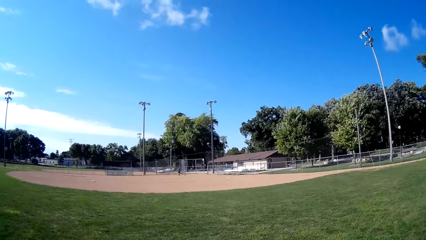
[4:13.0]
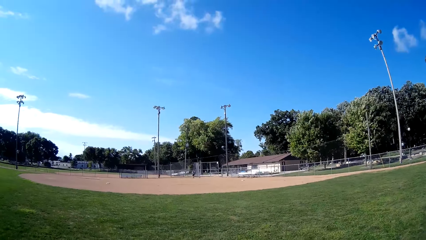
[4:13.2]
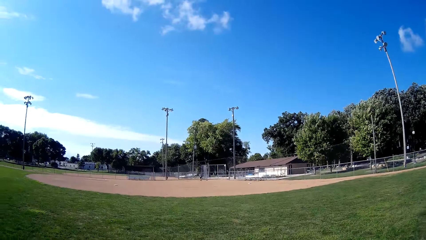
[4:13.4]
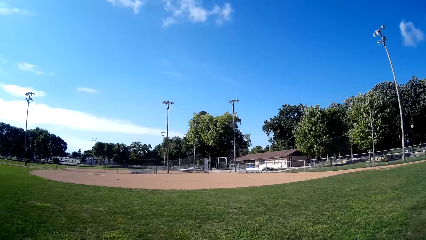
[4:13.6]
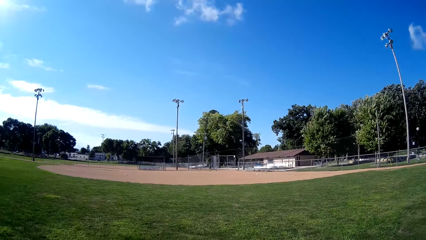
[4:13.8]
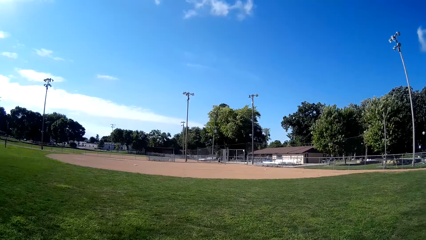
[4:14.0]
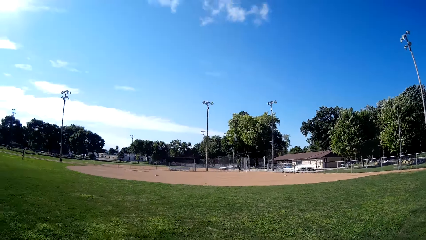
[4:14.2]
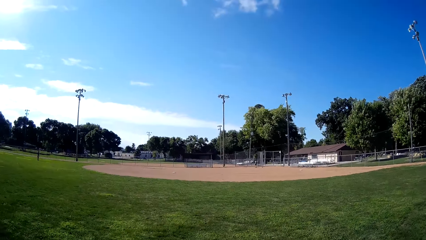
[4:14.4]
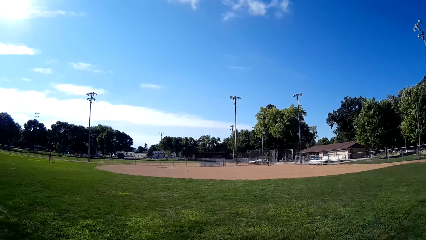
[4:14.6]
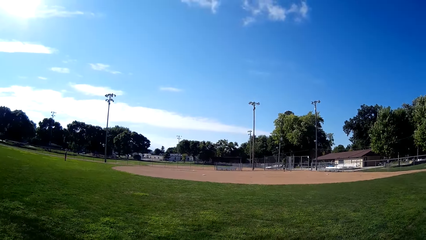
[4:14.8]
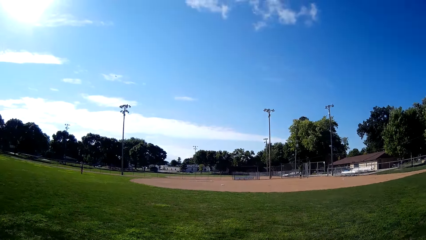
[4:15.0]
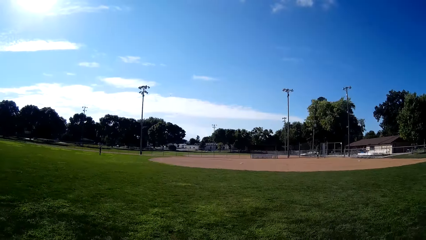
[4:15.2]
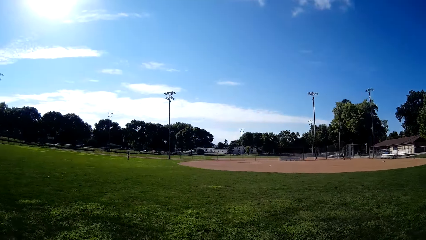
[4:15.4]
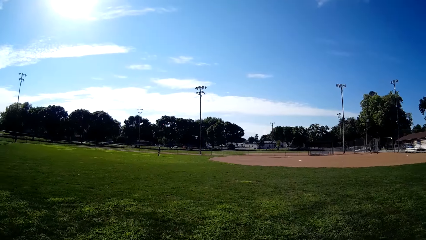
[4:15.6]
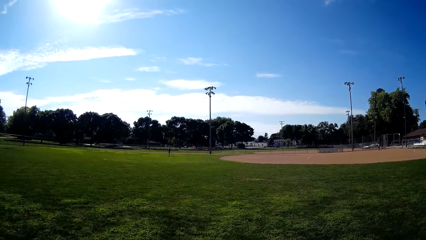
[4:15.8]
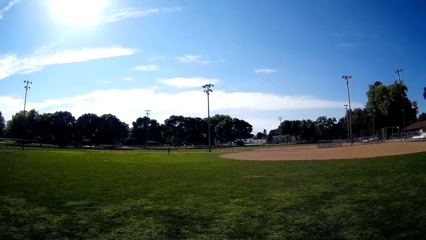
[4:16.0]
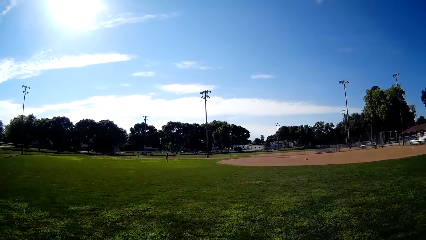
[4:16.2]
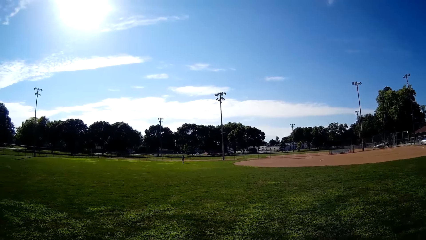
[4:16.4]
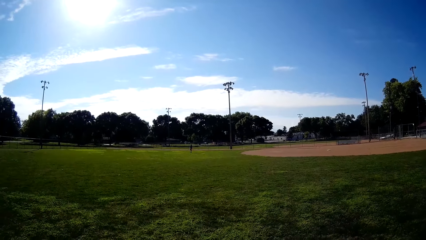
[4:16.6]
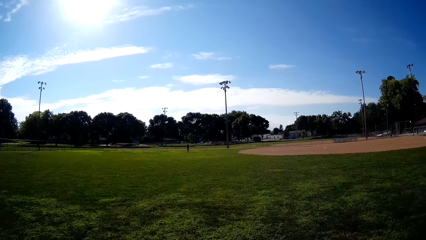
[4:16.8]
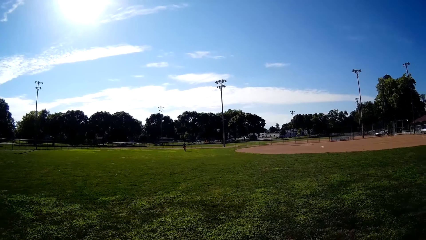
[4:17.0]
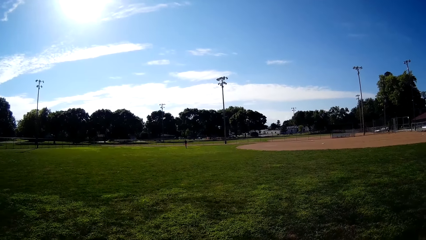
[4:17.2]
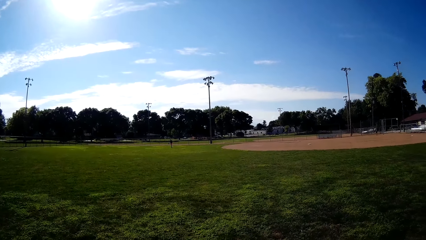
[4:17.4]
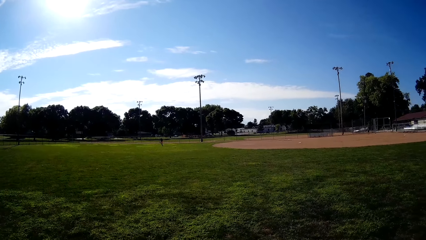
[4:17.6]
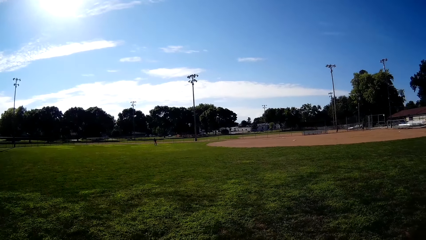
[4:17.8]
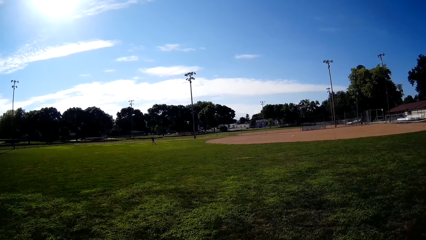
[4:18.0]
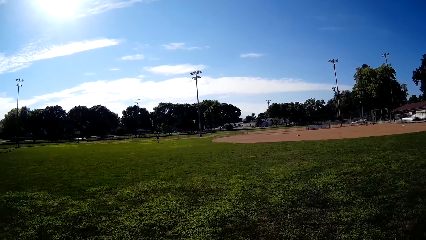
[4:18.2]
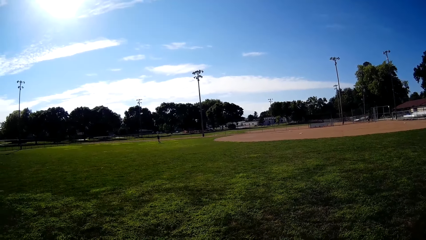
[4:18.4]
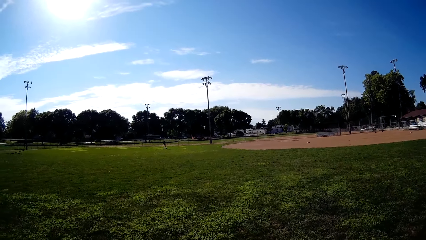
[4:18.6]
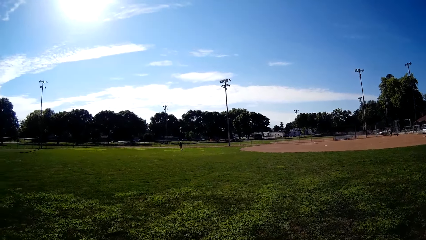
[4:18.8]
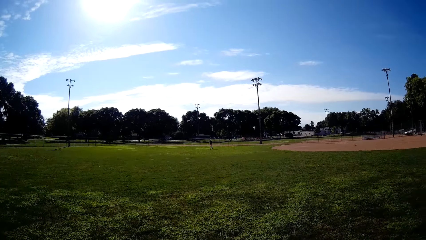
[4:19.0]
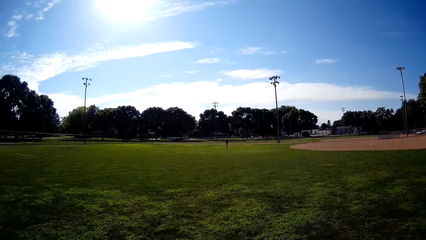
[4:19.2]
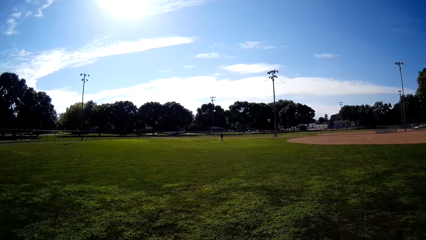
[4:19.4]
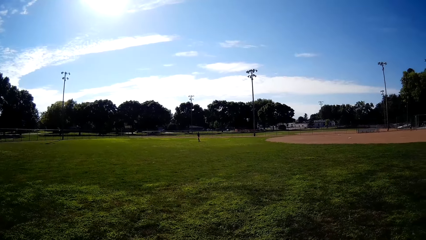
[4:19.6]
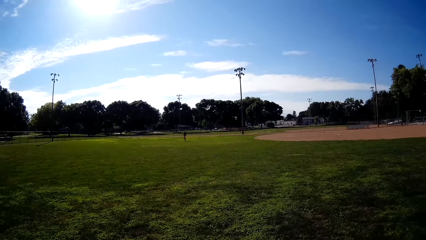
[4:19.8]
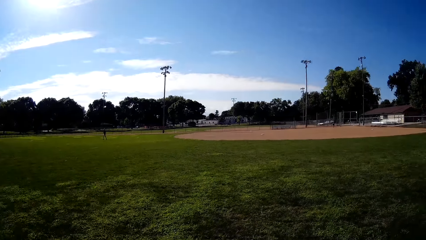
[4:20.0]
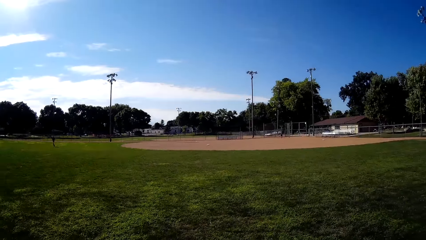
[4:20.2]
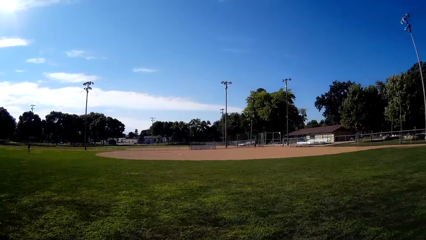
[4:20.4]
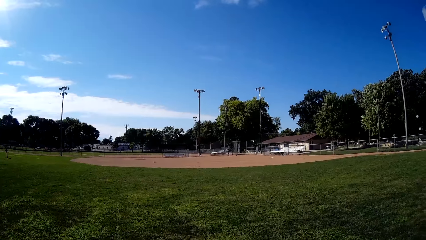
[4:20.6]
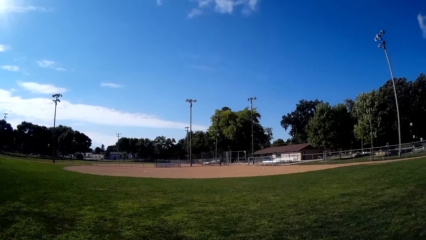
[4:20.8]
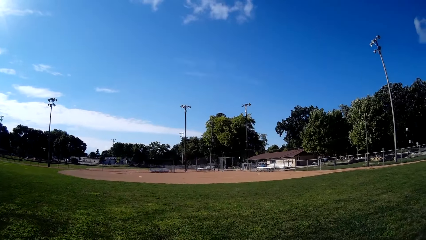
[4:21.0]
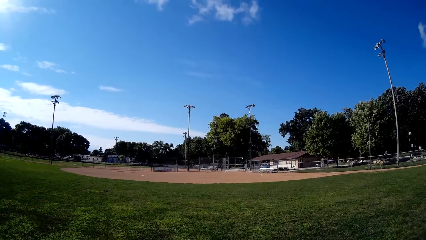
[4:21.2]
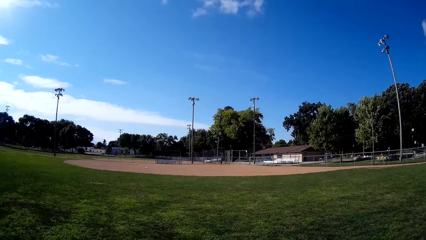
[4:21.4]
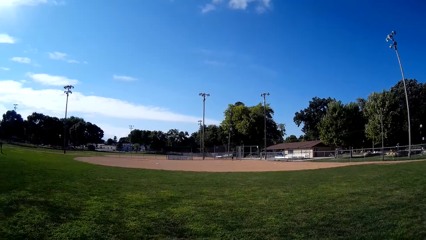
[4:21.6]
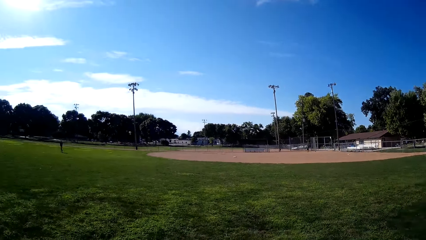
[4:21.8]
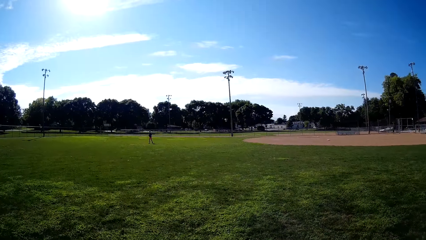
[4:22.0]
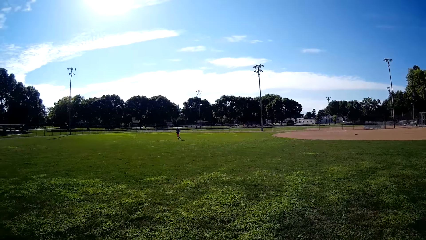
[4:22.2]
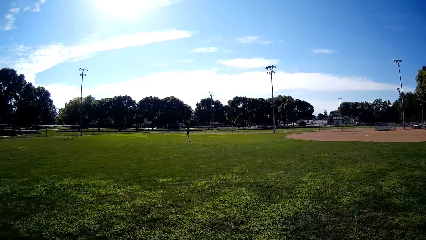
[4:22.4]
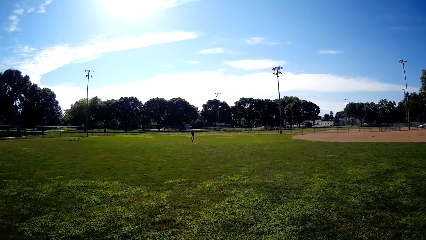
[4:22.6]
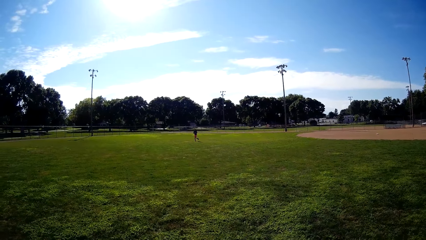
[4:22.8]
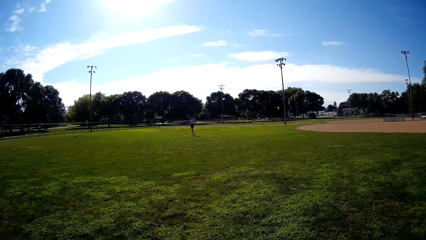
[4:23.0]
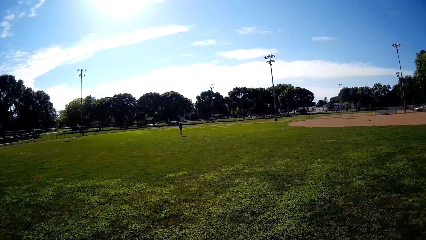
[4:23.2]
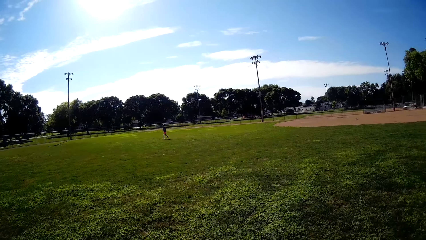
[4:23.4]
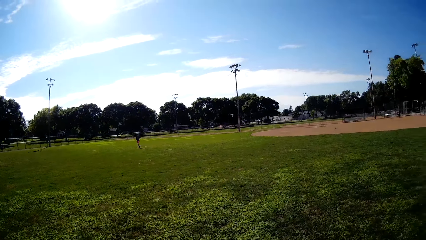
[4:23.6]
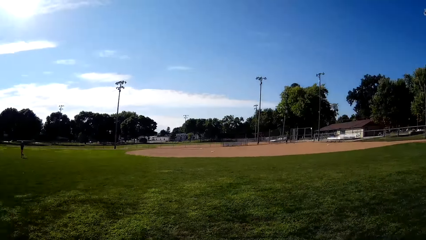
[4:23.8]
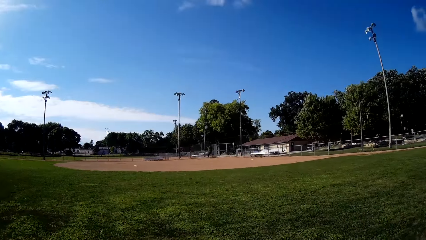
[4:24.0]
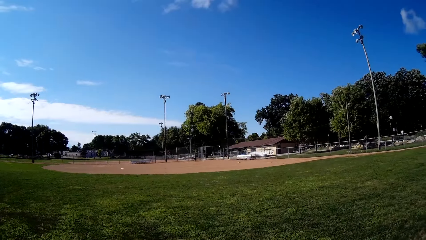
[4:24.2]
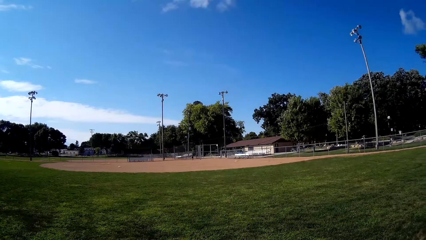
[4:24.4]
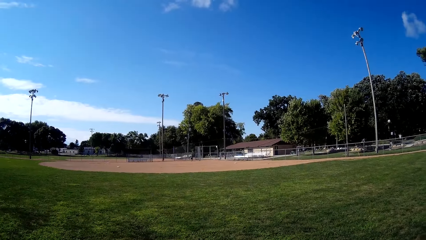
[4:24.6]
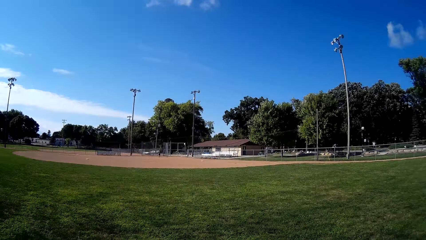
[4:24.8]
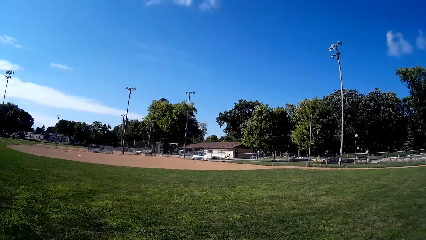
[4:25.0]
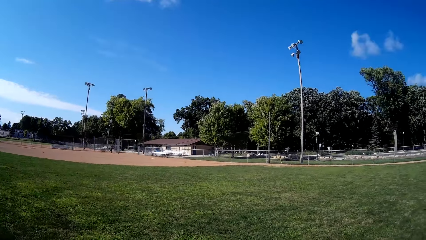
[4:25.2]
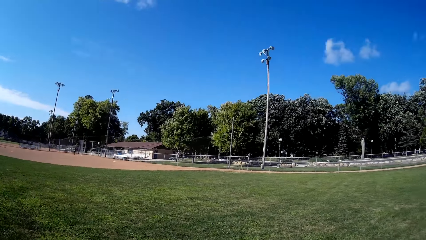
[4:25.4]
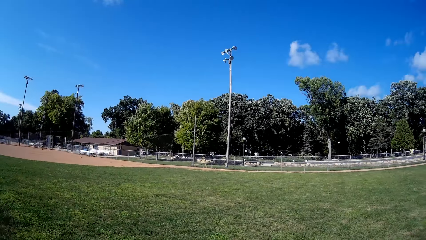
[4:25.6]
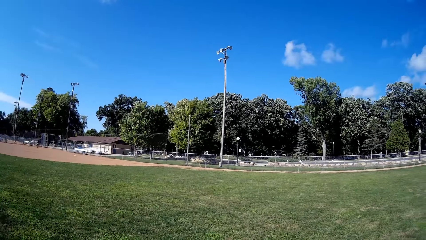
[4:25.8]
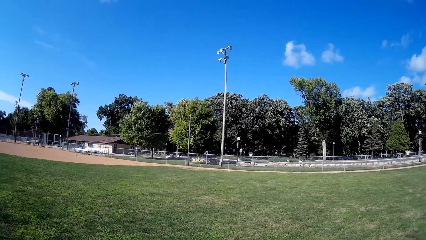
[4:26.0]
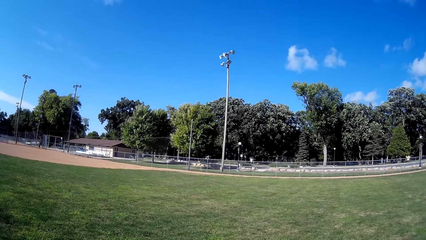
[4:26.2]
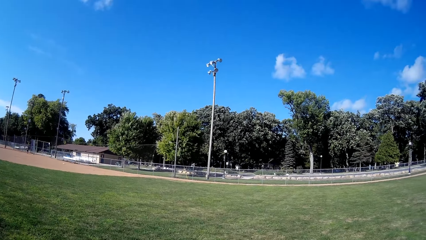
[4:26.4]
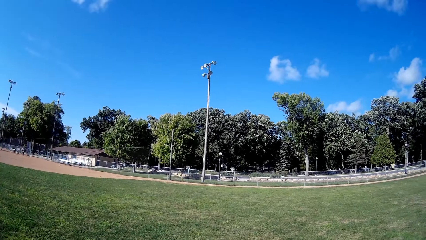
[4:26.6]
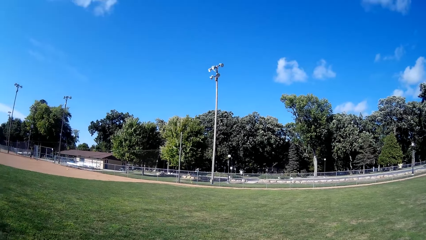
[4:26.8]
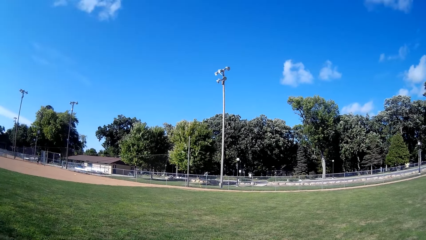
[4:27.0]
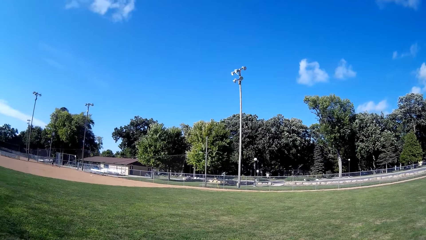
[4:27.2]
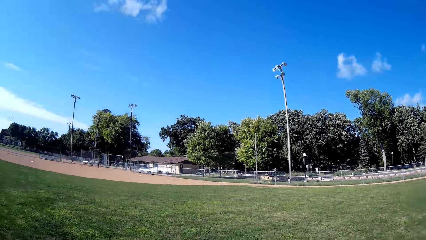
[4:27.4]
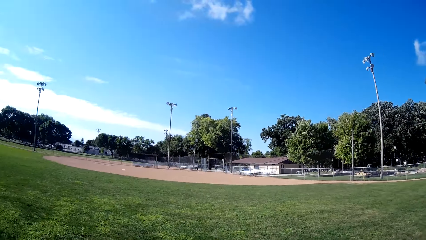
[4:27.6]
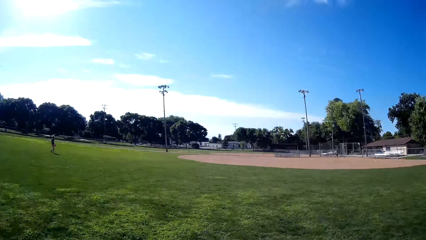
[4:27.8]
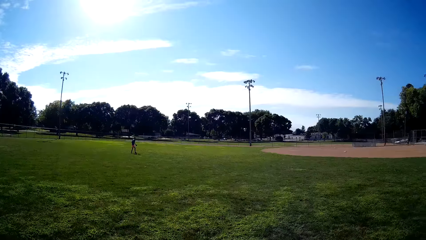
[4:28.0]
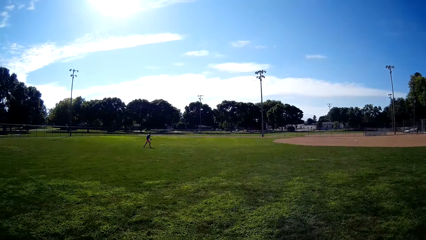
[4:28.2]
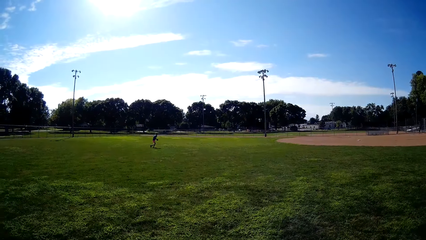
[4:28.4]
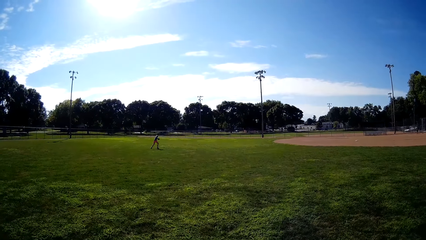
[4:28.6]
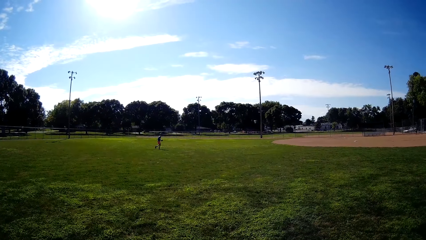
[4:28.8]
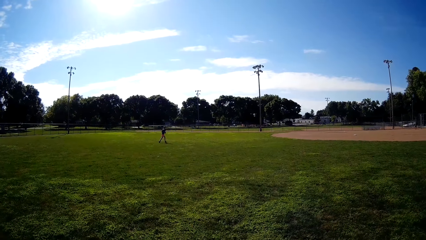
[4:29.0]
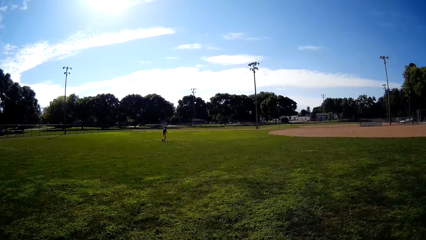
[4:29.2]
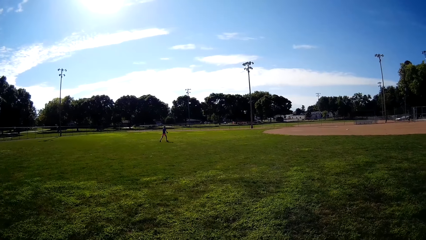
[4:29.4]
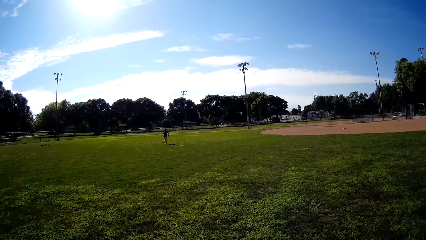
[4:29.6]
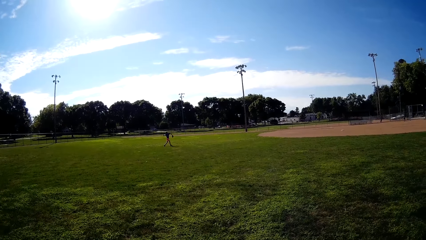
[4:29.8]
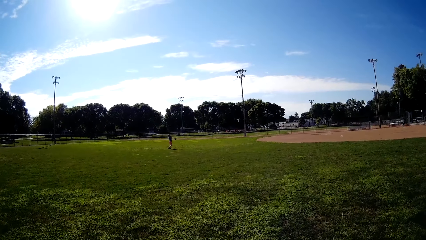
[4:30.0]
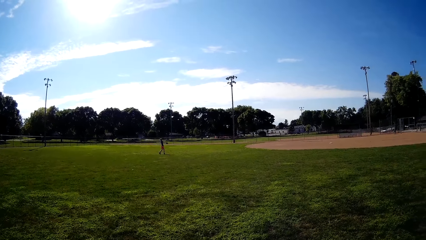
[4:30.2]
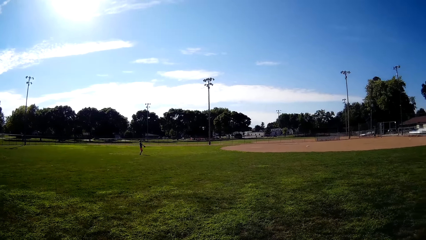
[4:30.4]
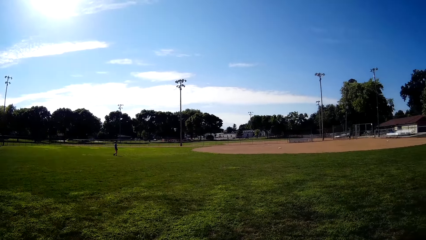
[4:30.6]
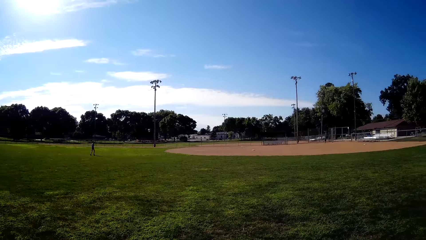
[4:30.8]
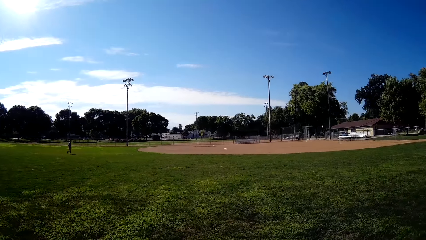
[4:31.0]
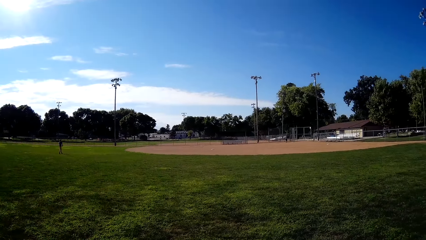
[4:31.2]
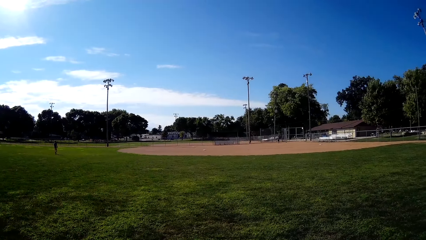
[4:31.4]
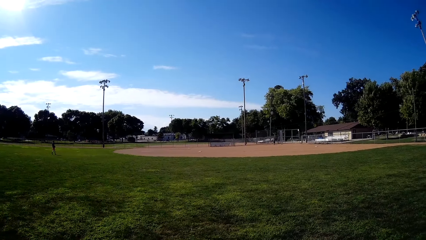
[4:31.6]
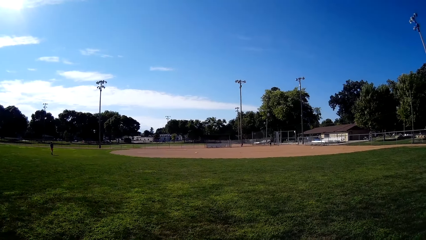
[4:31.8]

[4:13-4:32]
The camera wearer hits a baseball using a baseball bat. A person runs towards the baseball. The camera wearer looks around. The person walks towards a baseball field and throws the baseball.
